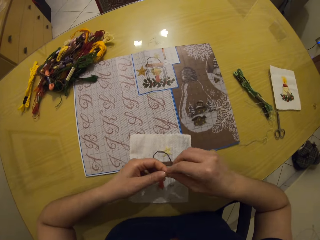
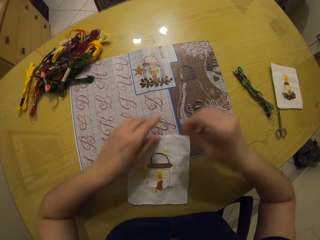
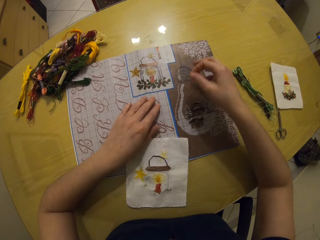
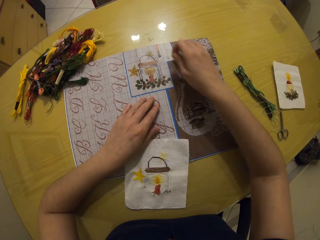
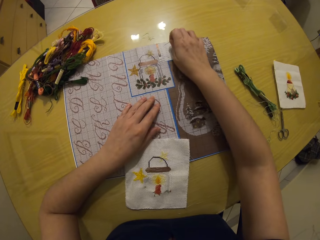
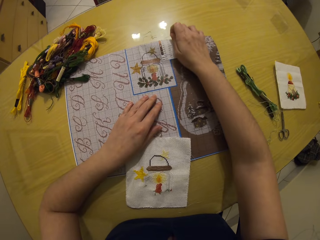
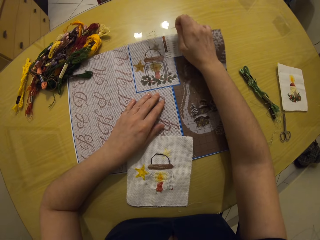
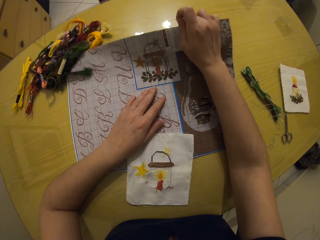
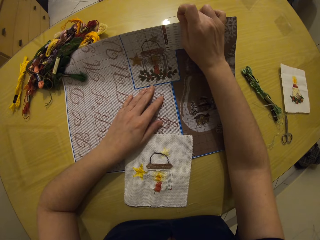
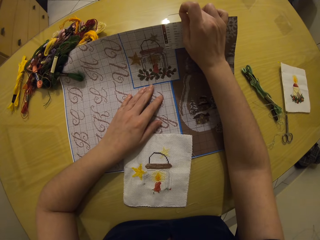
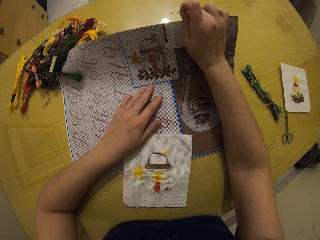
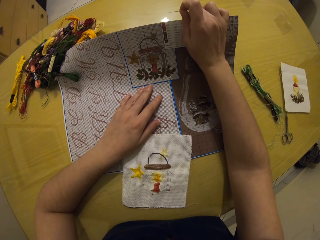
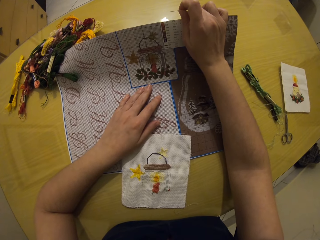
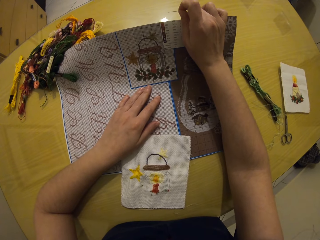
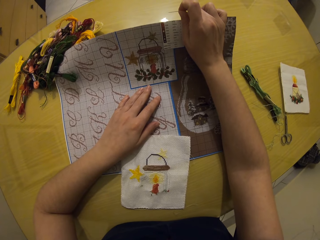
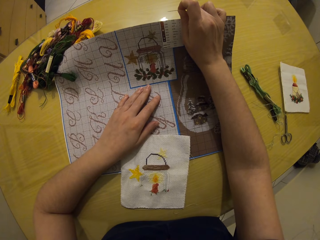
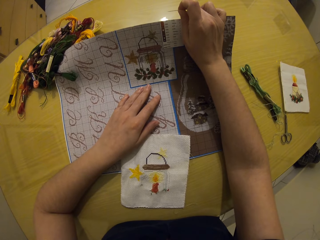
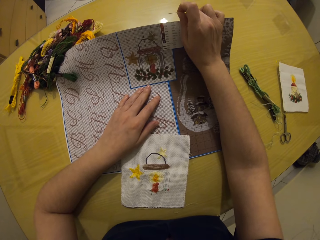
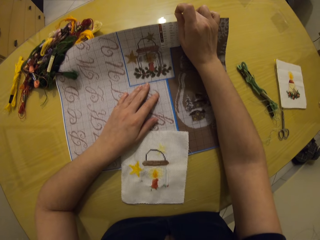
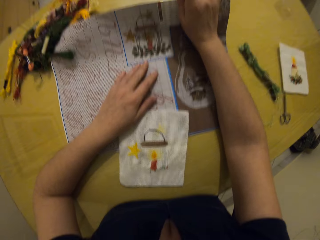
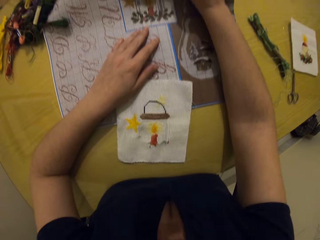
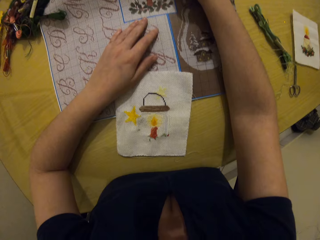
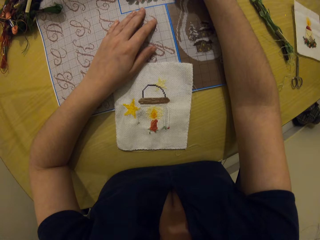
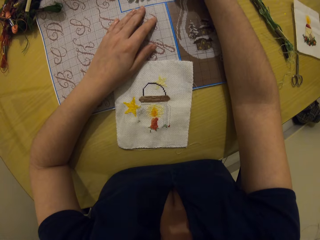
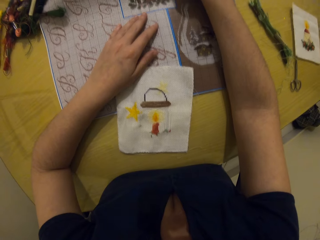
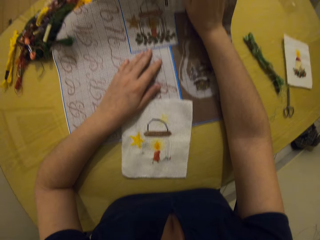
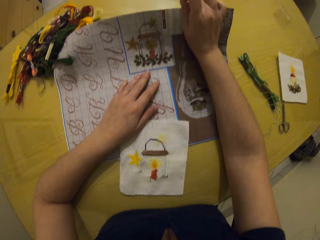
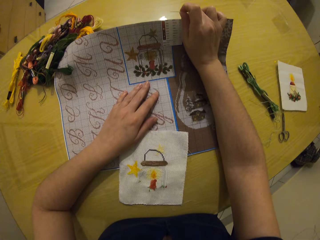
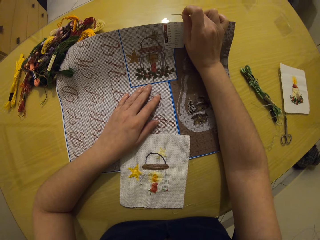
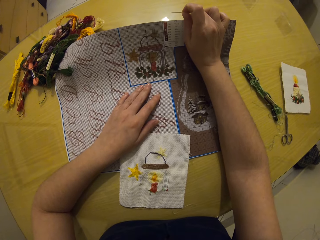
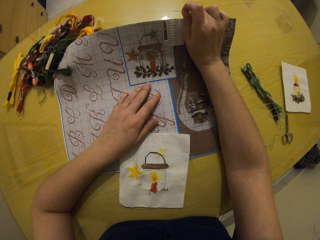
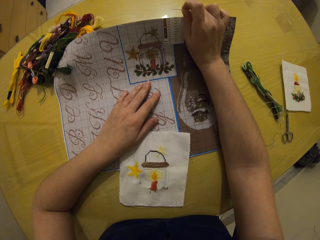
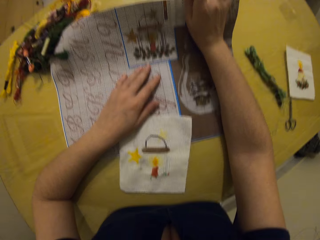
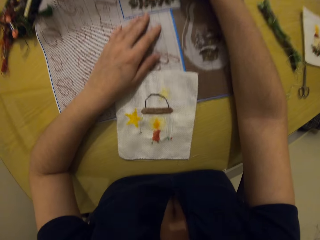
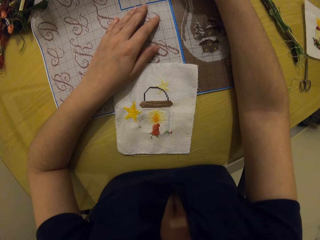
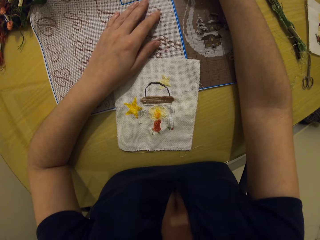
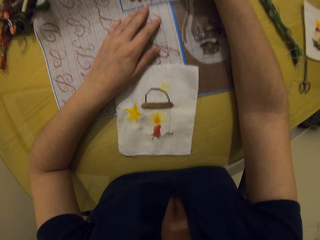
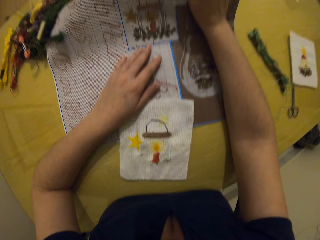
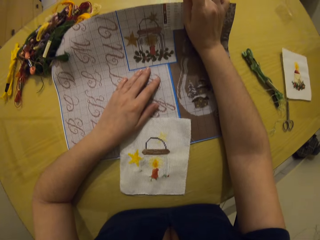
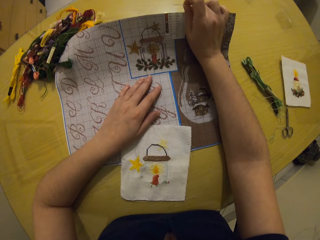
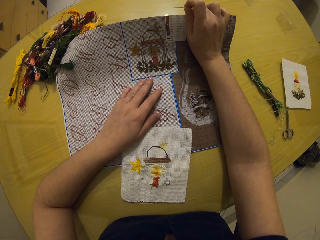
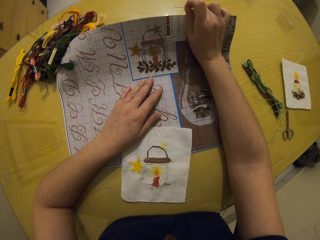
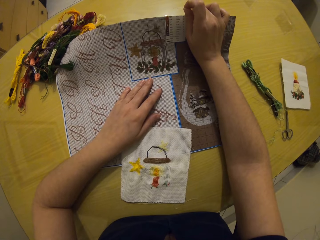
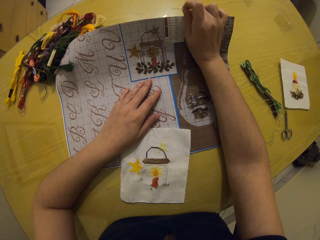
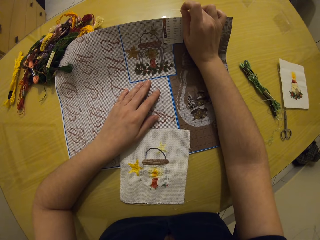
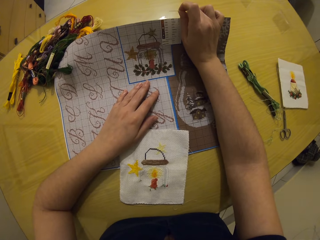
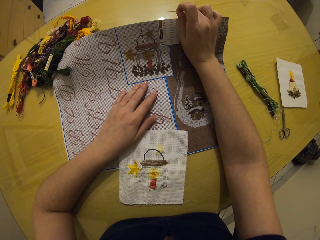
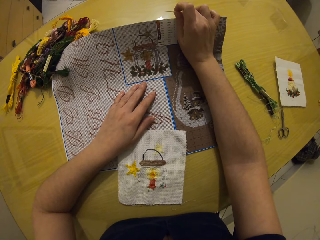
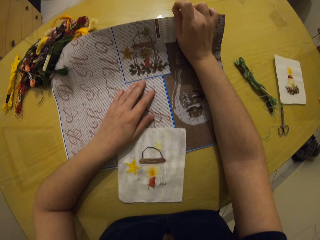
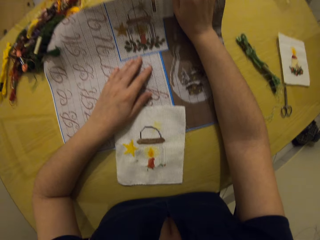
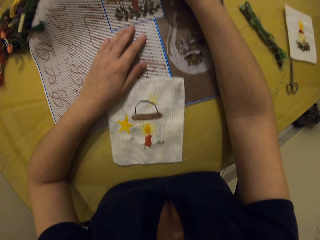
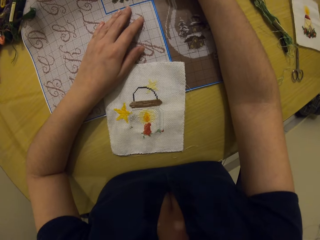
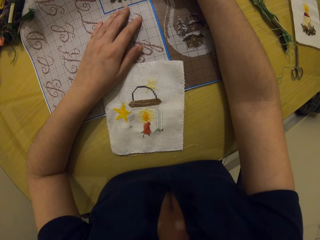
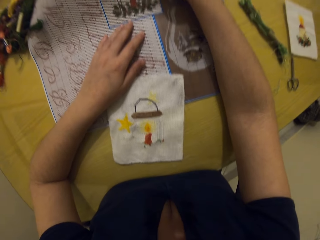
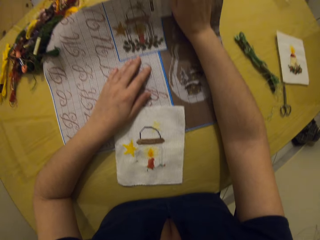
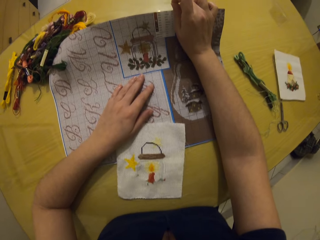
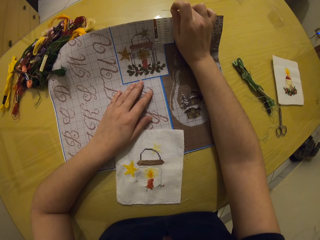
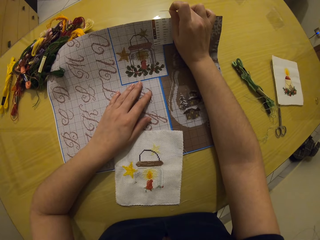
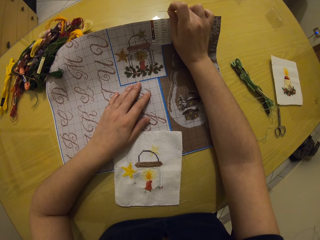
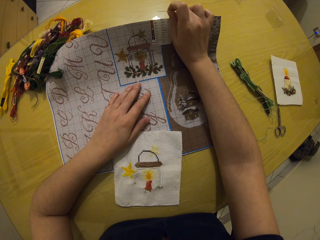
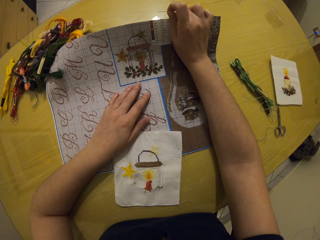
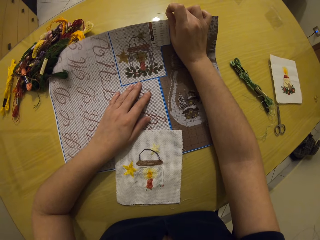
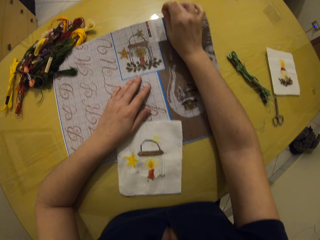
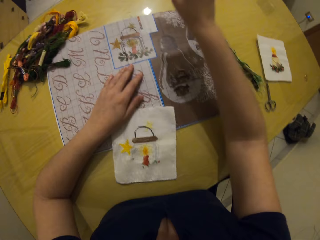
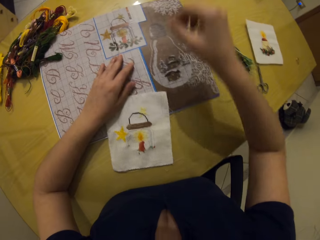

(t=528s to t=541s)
The camera wearer holds the needle with the right hand. She passes the needle from her left hand to her right hand. She holds the cloth with the left hand. She picks up the table mat with her right hand. She holds the cloth with the right hand and stares at the cloth.

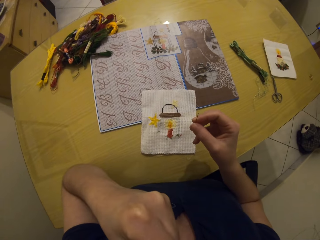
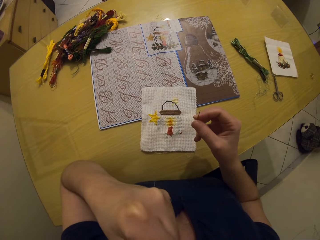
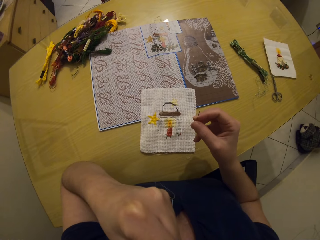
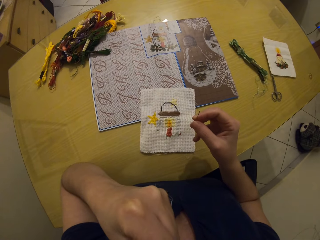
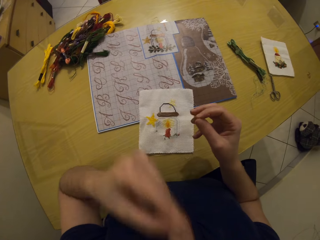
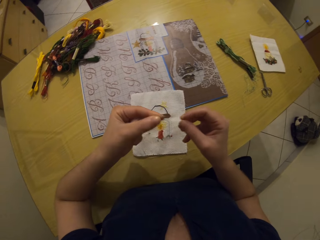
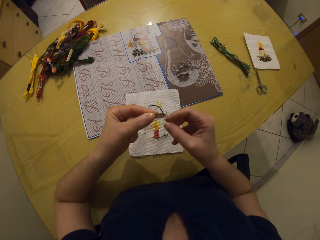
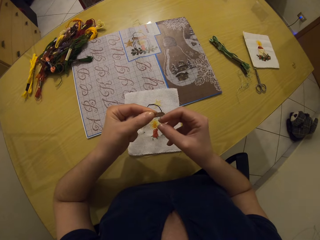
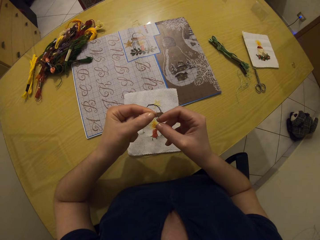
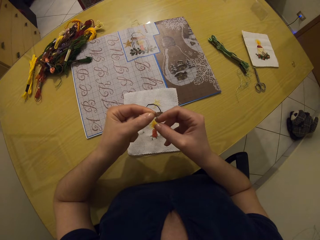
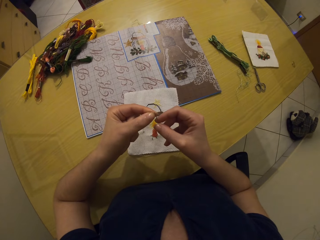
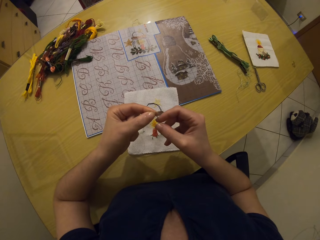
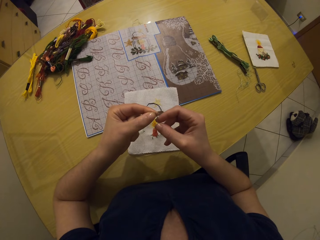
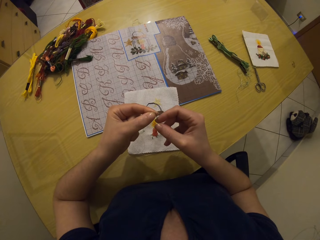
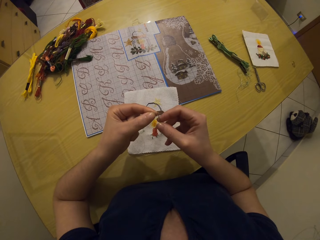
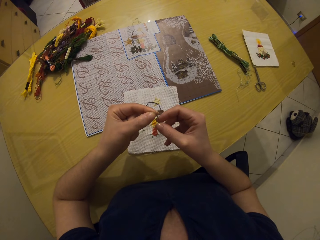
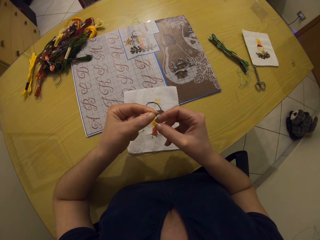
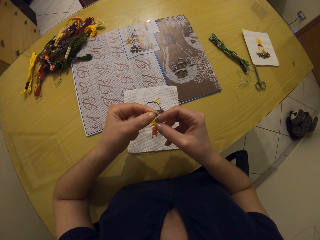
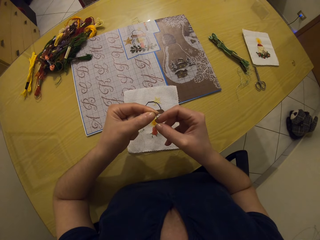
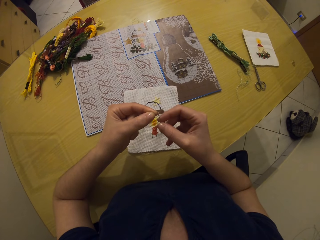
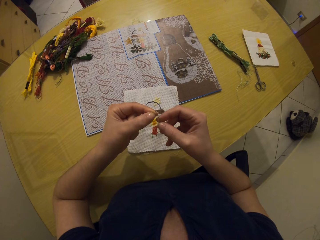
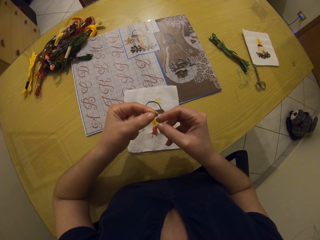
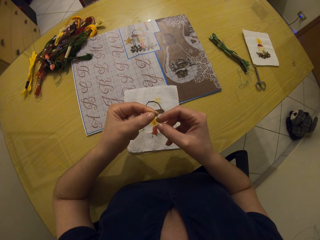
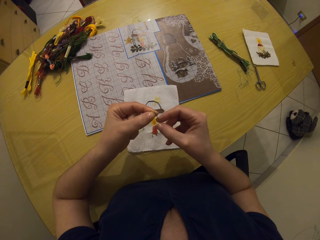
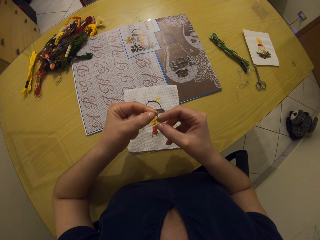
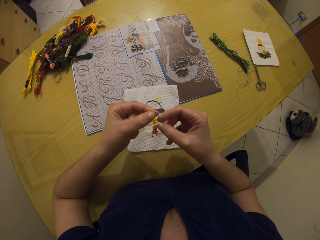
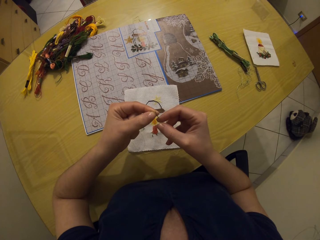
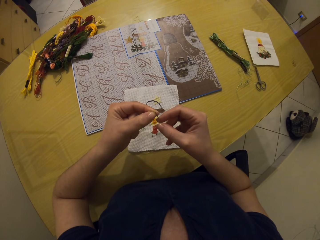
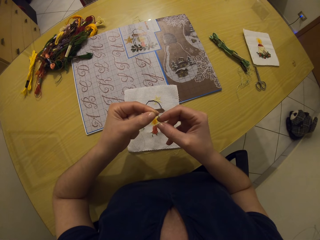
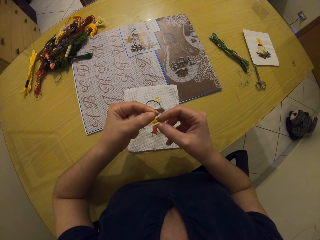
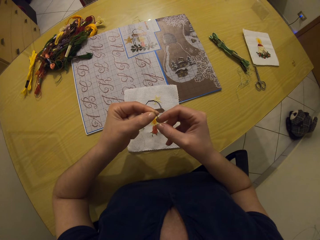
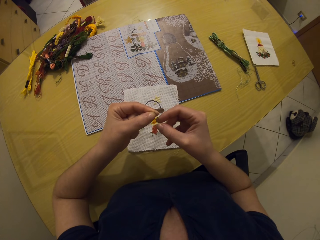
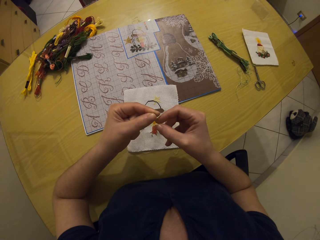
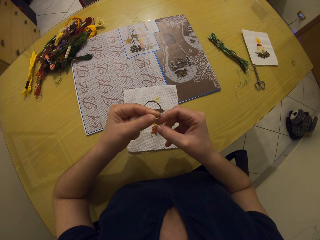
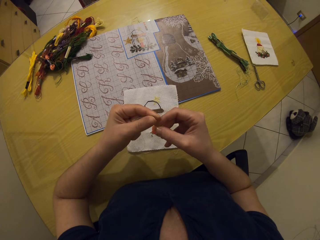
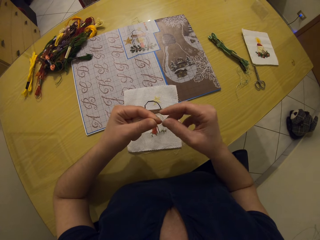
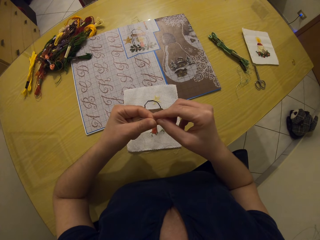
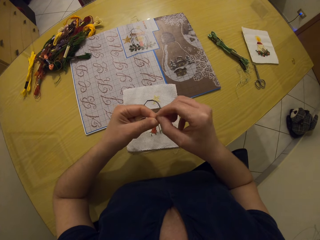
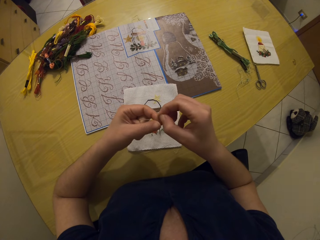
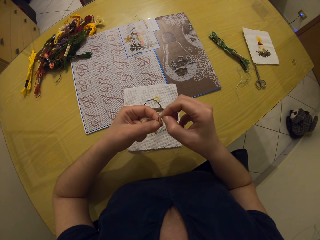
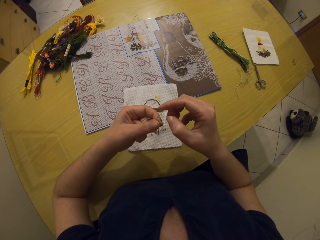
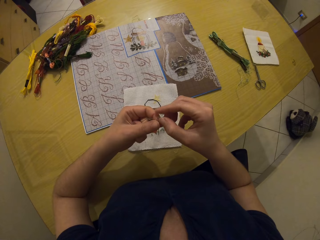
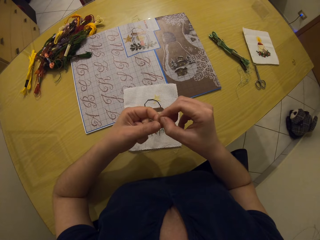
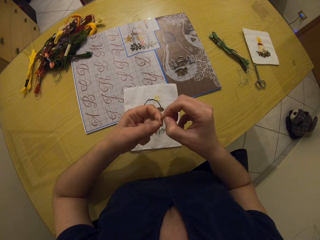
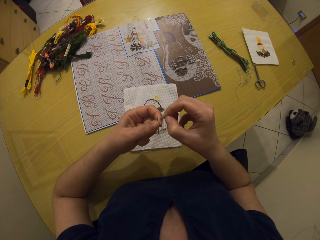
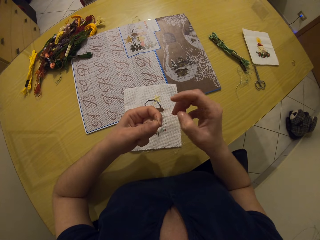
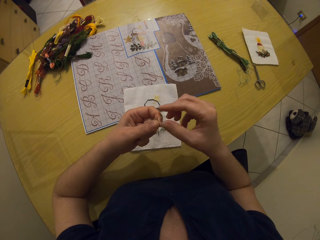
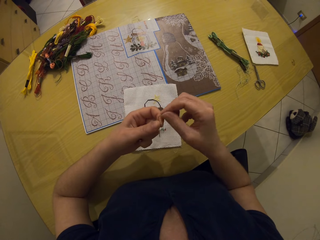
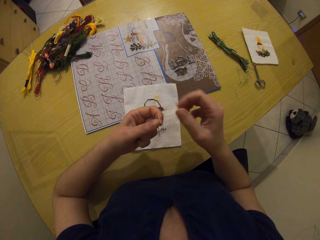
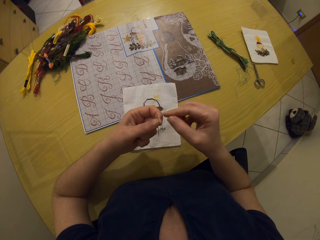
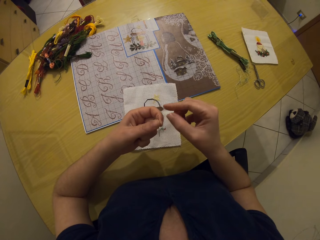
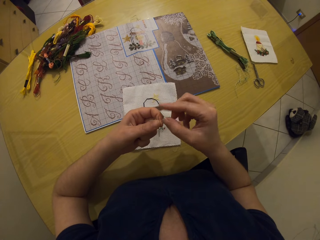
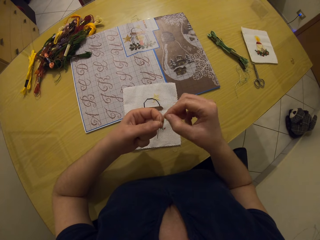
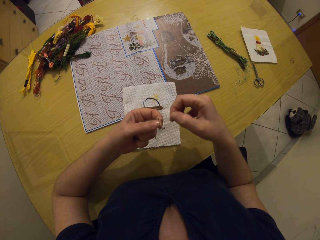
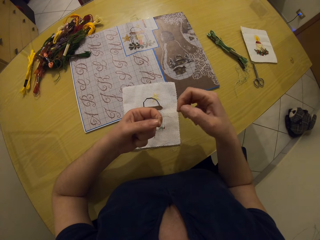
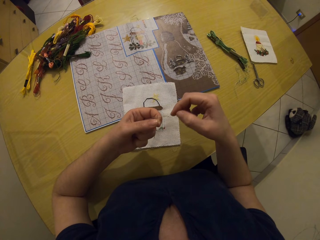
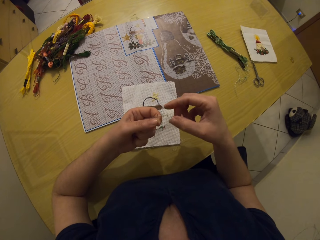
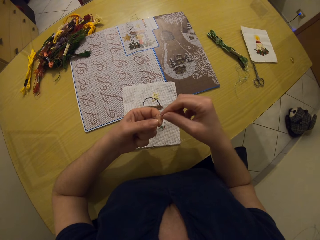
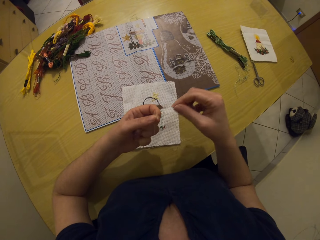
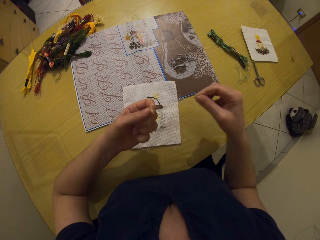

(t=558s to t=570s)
The camera wearer puts the thread in her left hand in her mouth. She threads the needle in her right hand with the thread in her left hand. She pulls the thread through the eye of the needle with her right hand.
